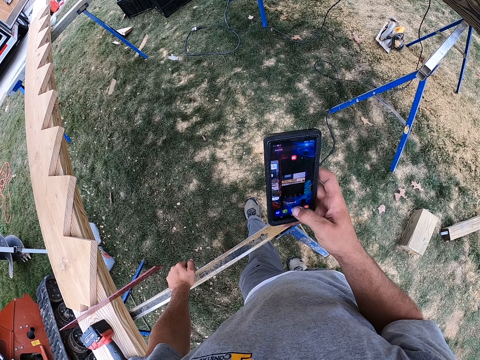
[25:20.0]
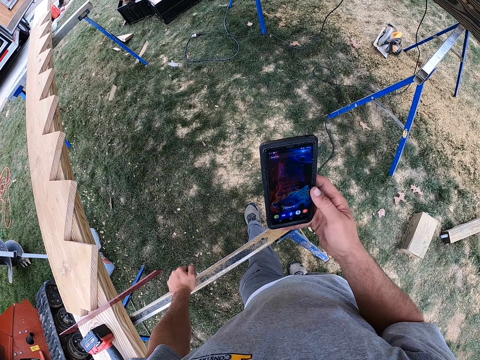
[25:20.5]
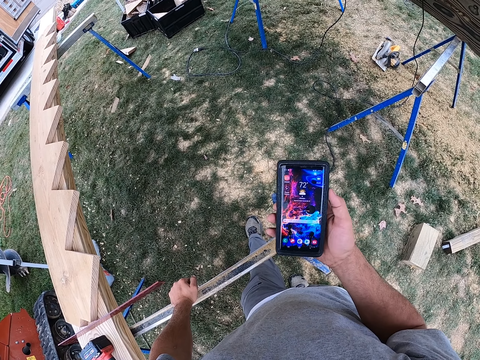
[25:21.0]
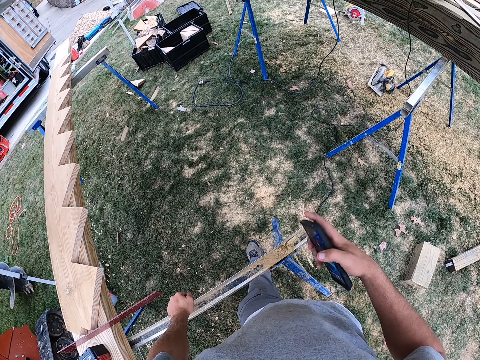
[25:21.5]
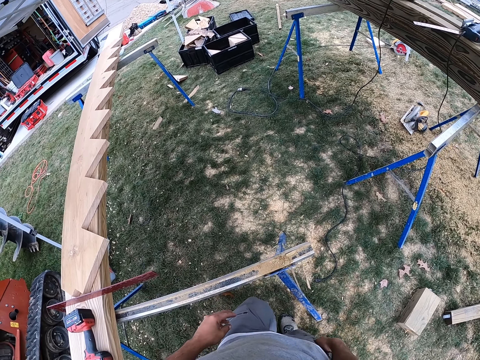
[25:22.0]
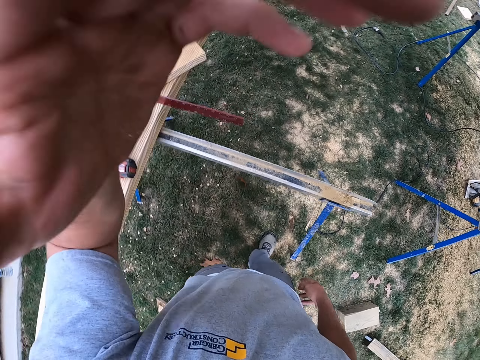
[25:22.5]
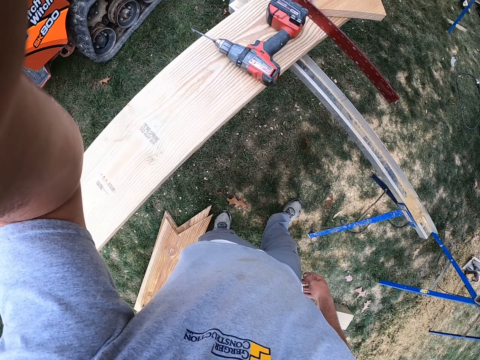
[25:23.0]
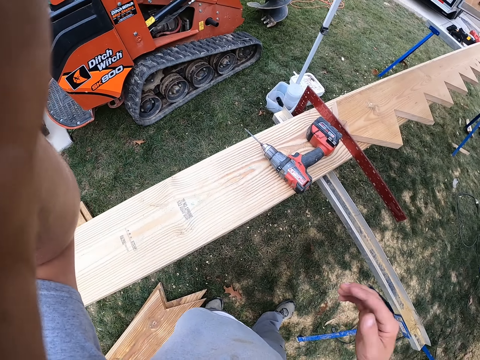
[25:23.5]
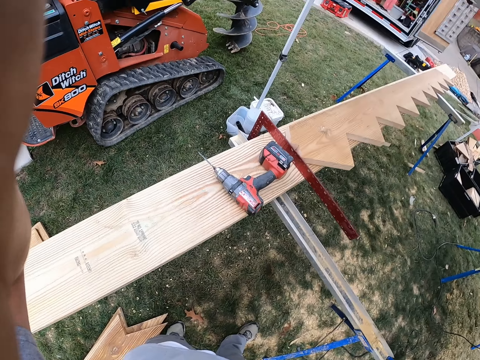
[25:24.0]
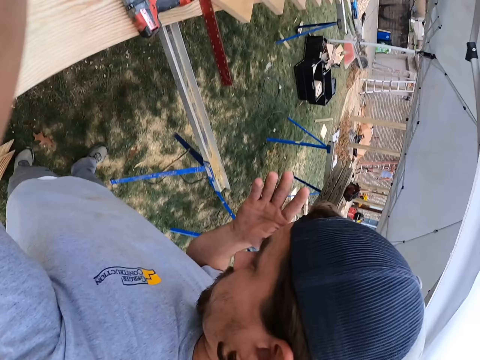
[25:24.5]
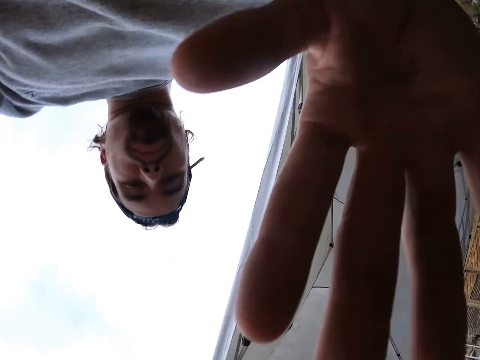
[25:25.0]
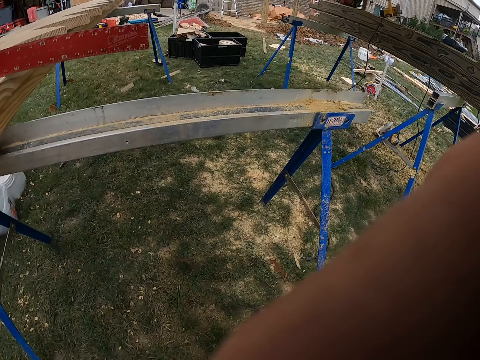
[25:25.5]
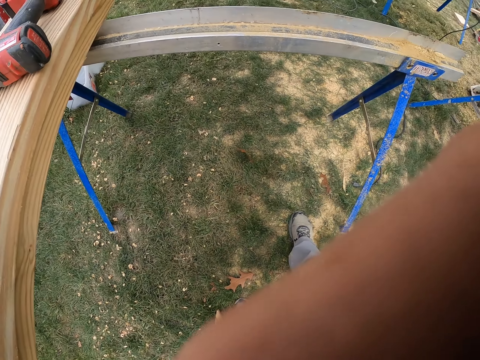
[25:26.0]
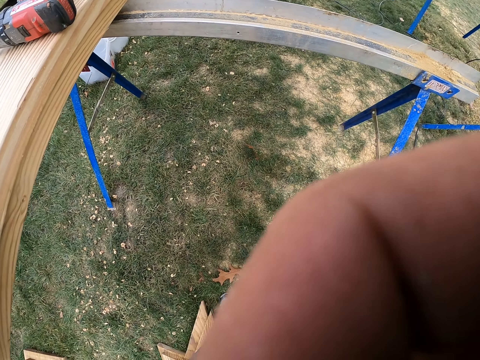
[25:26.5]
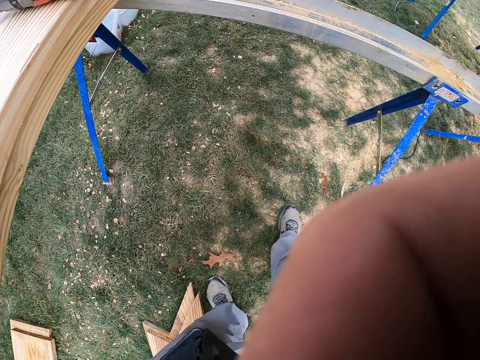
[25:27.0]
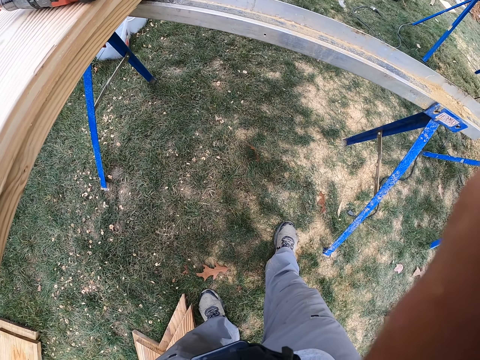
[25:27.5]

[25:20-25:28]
The camera wearer puts the phone in the right pocket. They adjust the camera.
